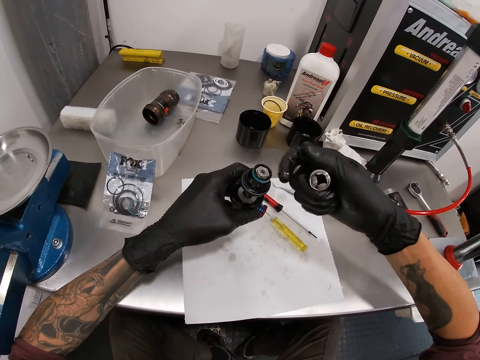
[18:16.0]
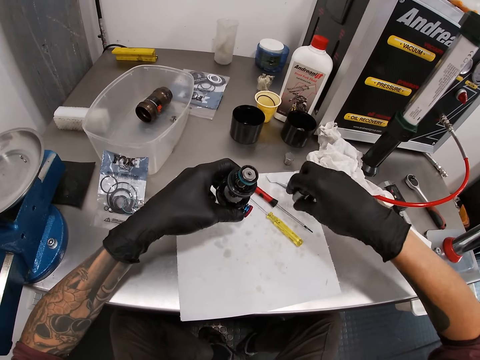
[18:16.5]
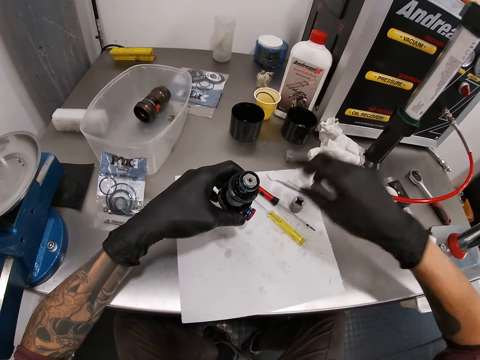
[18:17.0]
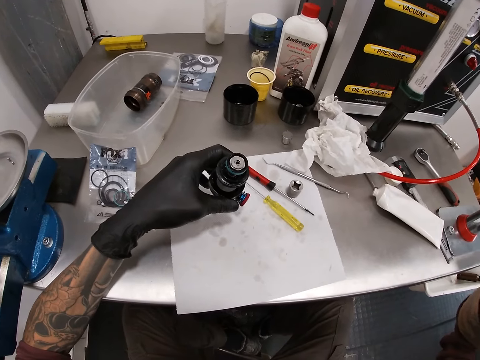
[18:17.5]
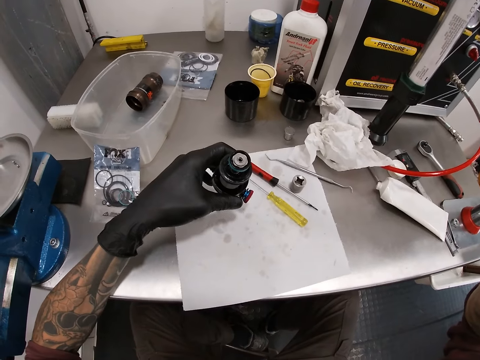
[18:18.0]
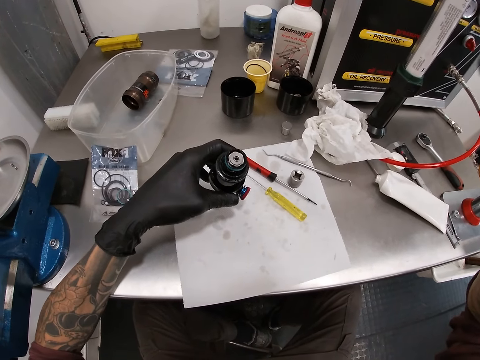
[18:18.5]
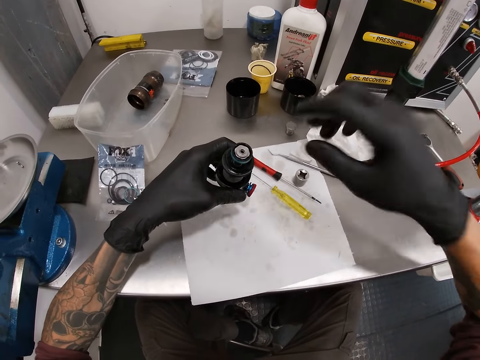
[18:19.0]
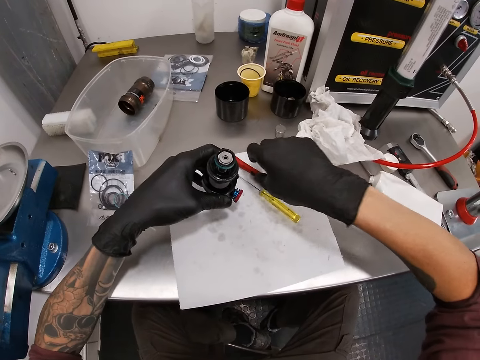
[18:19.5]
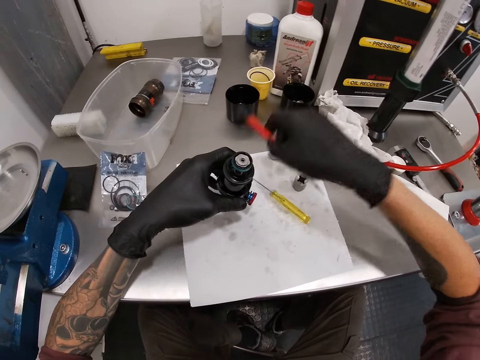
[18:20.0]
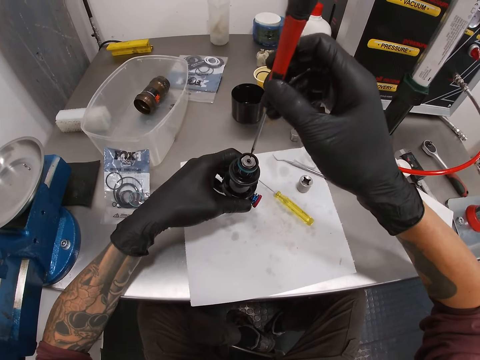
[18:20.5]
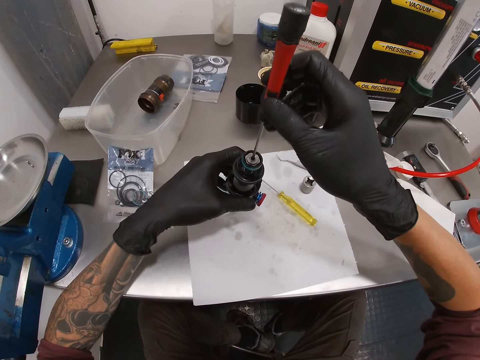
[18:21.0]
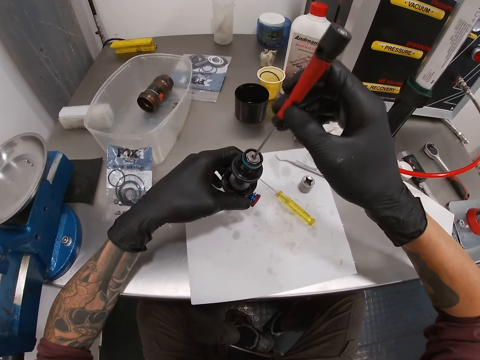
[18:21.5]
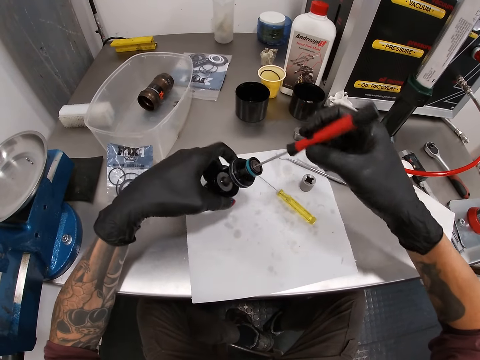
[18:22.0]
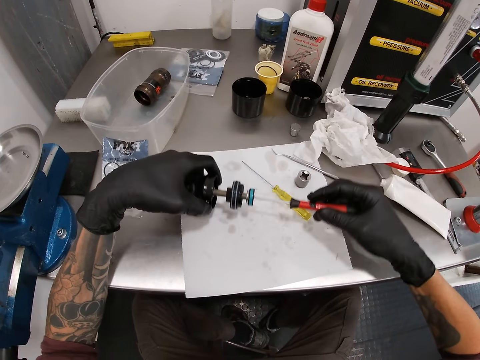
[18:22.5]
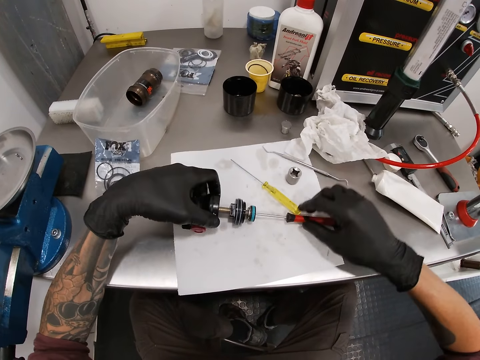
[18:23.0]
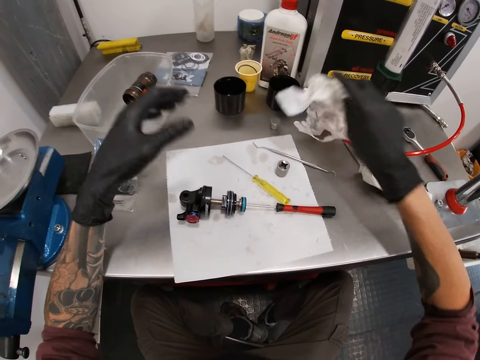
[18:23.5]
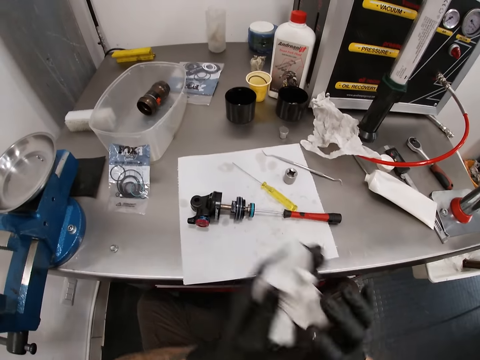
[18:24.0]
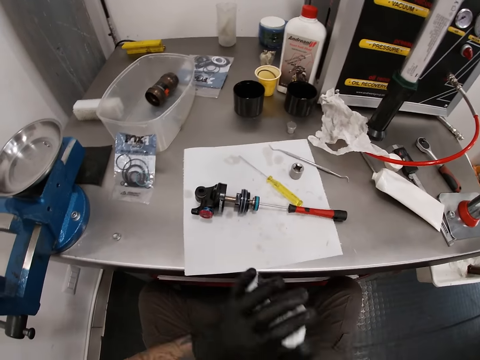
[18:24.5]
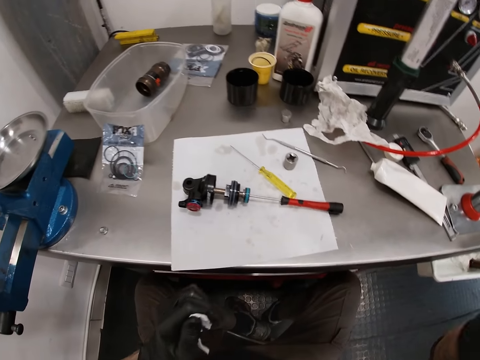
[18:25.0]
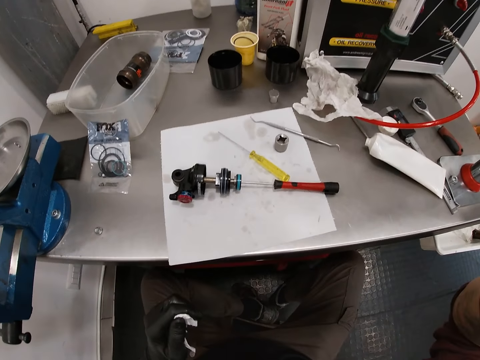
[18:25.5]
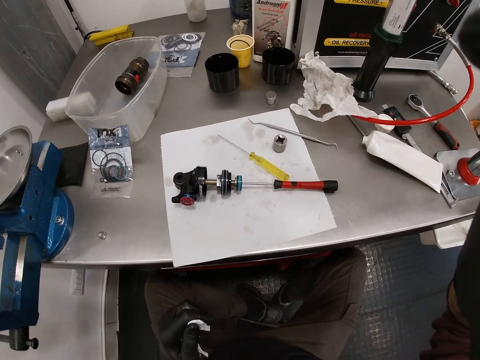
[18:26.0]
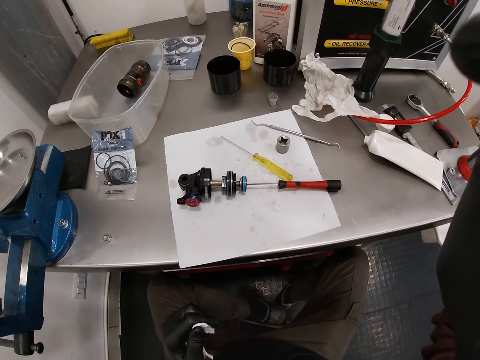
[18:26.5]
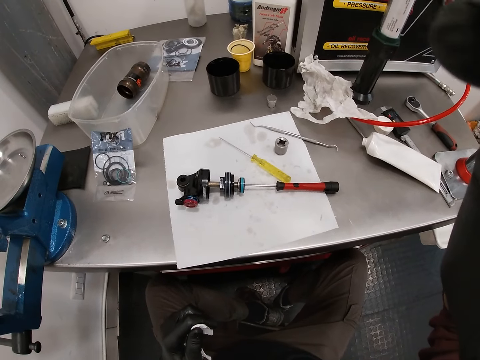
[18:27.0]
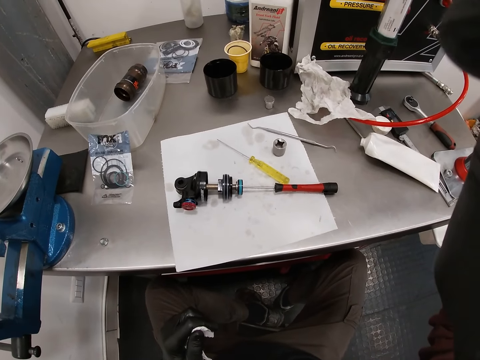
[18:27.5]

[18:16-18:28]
The camera wearer drops the washer on the paper on the workbench with his right hand. He adjusts a camera on his head with his right hand. He picks up the screwdriver from the paper on the workbench with his right hand. He inserts the screwdriver into the socket bearing with his right hand. He drops the screwdriver on the paper on the workbench with his right hand. He drops the eyelet-rebound-mounting on the paper on the workbench with his left hand. He picks up the tissue paper from the workbench with his right hand. He cleans both his hands with the tissue paper. He adjusts the camera on his head with his right hand.
